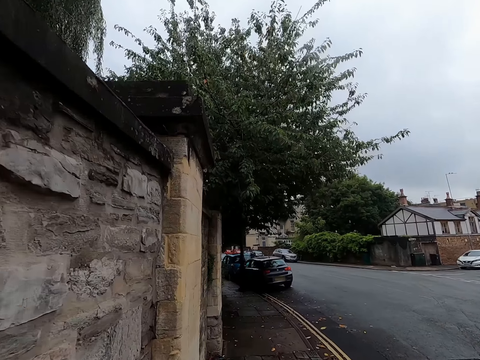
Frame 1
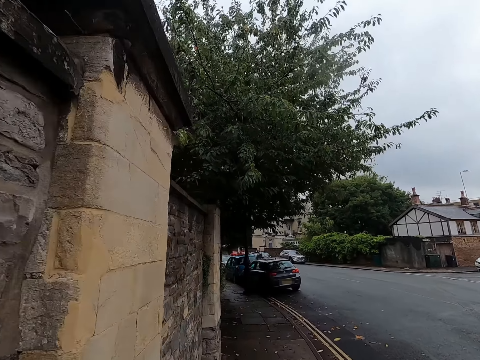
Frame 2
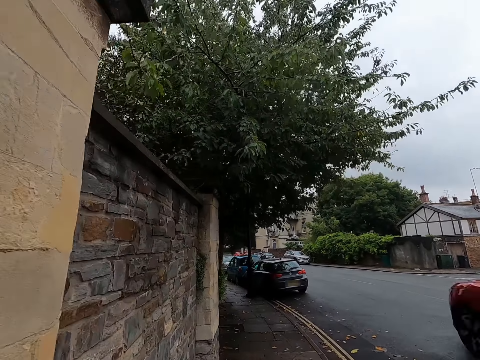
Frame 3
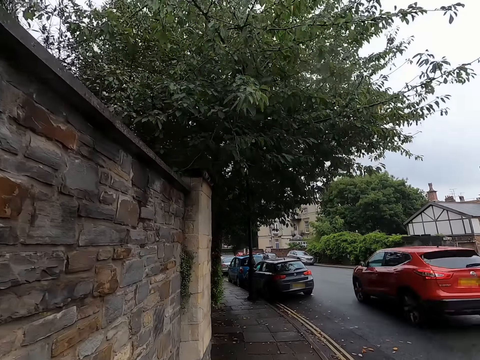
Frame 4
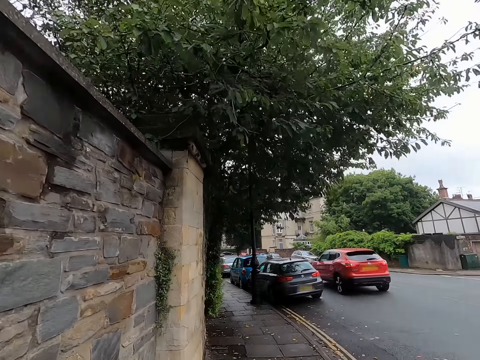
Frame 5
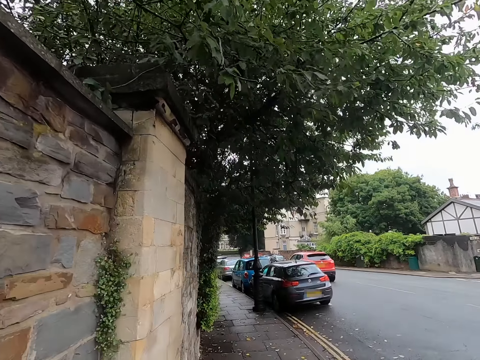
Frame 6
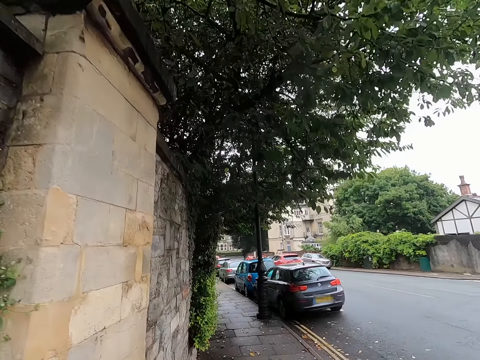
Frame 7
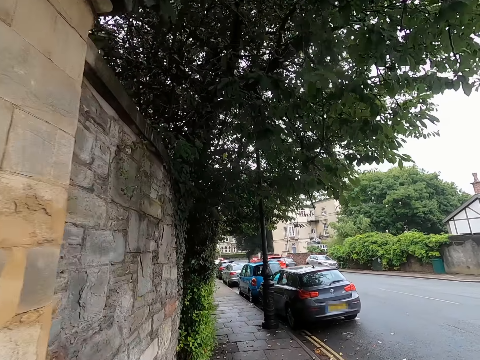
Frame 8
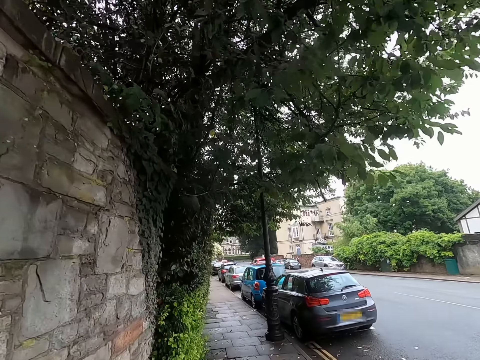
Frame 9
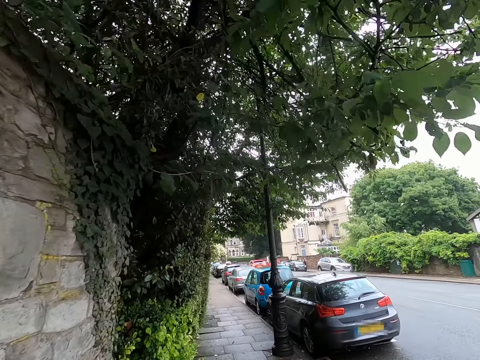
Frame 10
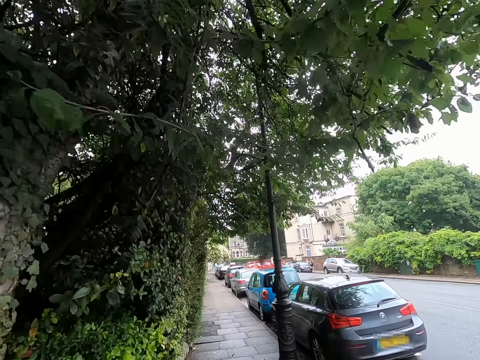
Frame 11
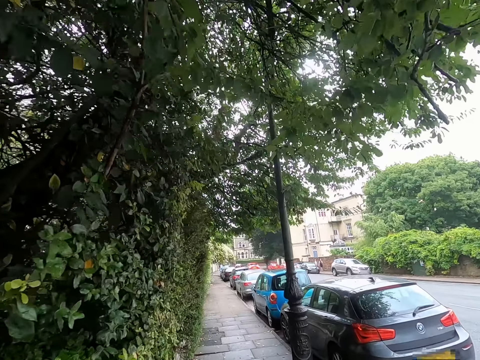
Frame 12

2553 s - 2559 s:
A car drives past the camera wearer.

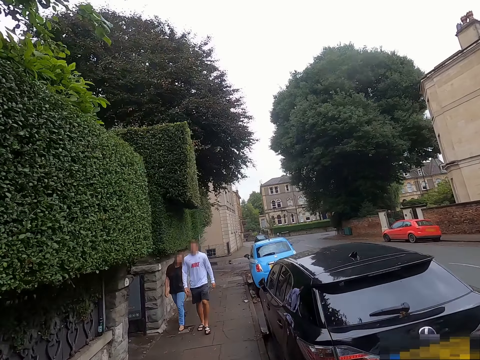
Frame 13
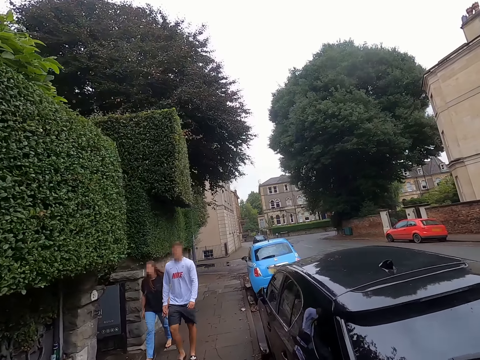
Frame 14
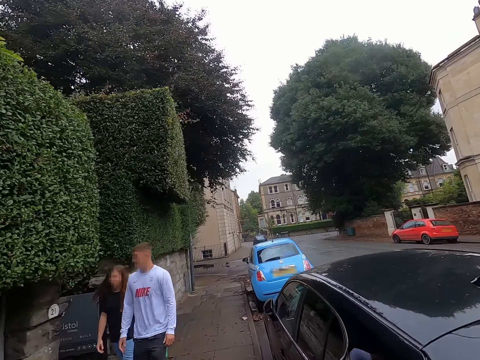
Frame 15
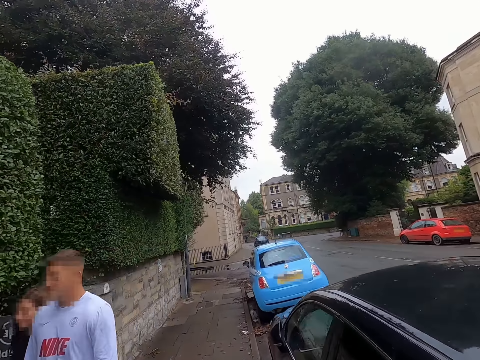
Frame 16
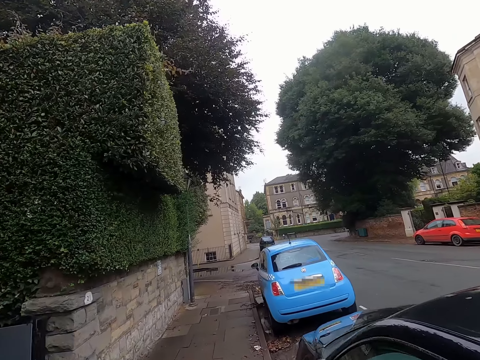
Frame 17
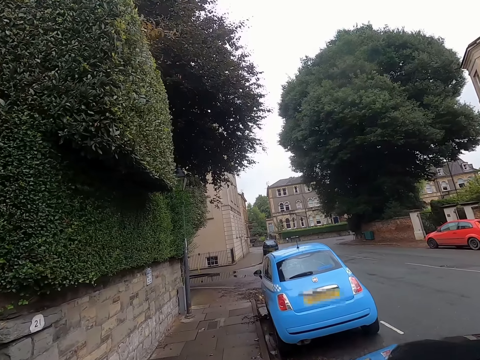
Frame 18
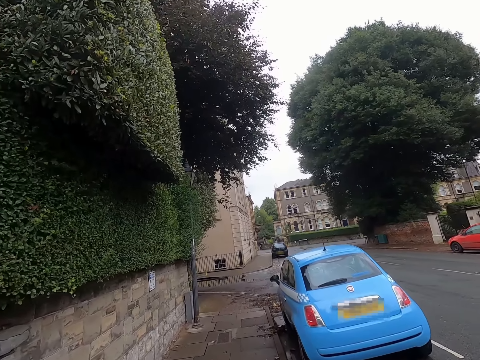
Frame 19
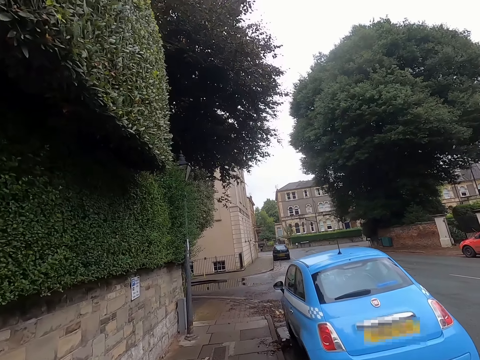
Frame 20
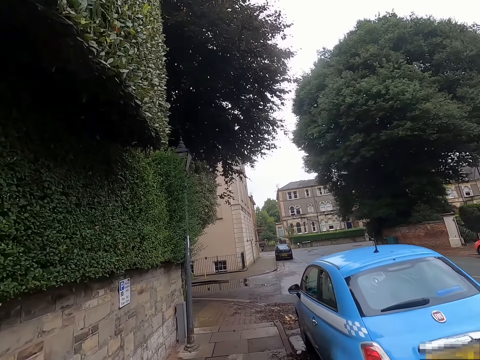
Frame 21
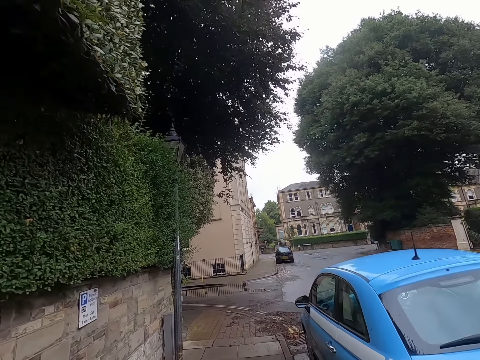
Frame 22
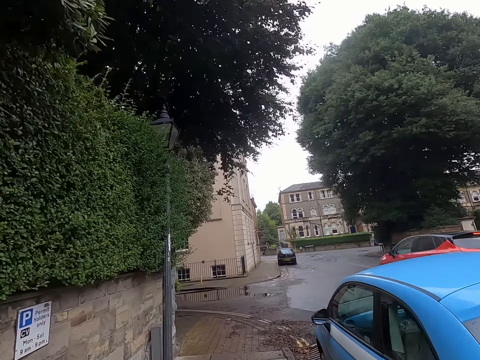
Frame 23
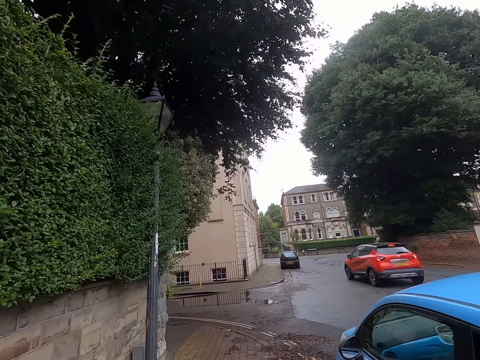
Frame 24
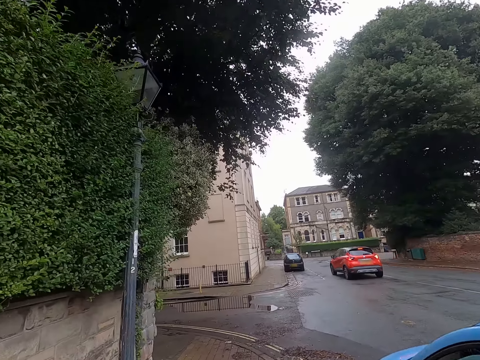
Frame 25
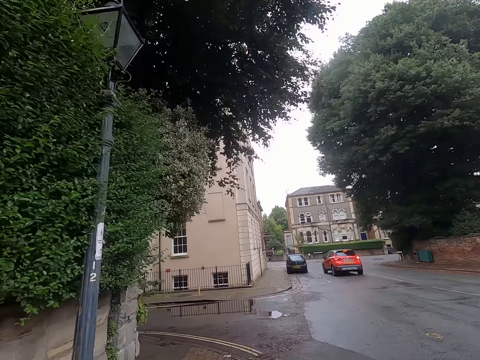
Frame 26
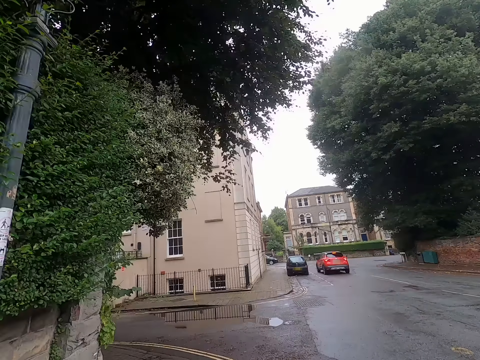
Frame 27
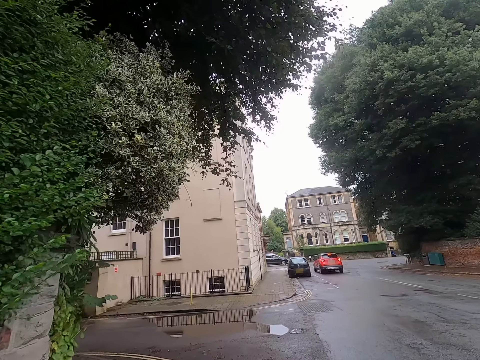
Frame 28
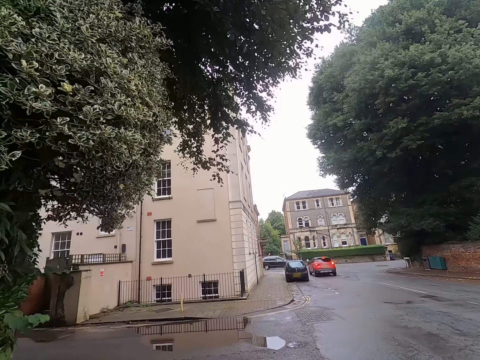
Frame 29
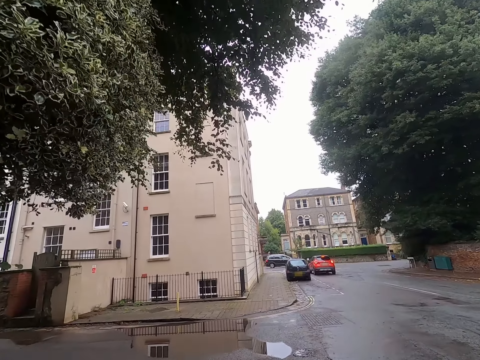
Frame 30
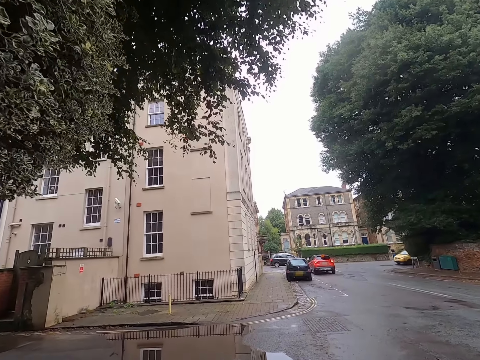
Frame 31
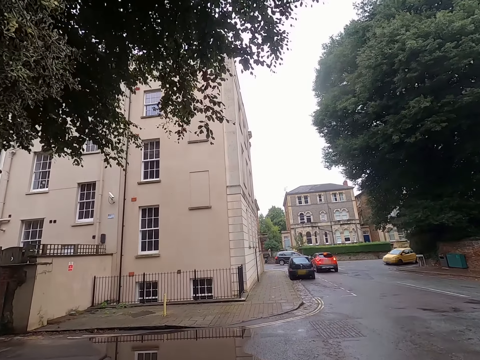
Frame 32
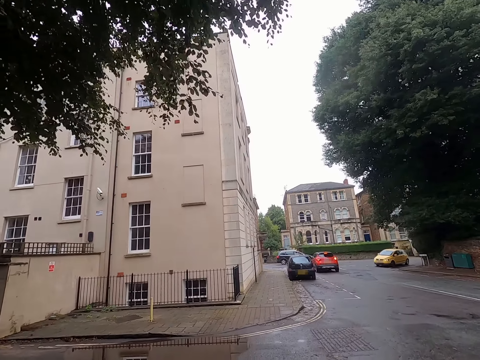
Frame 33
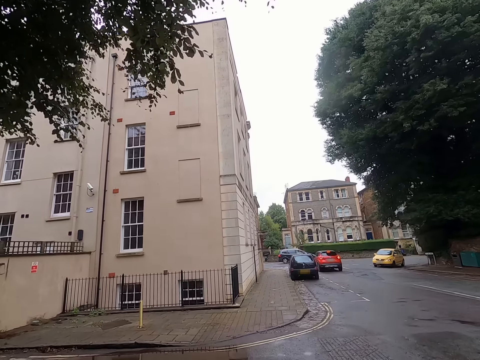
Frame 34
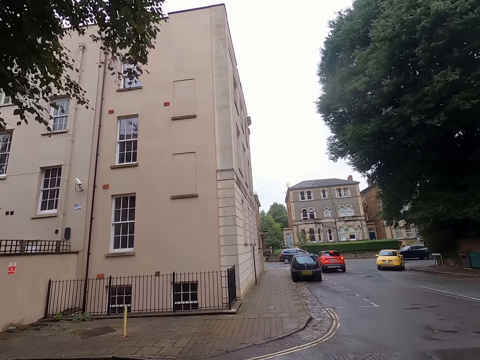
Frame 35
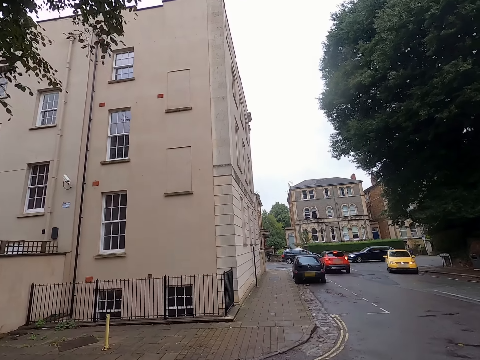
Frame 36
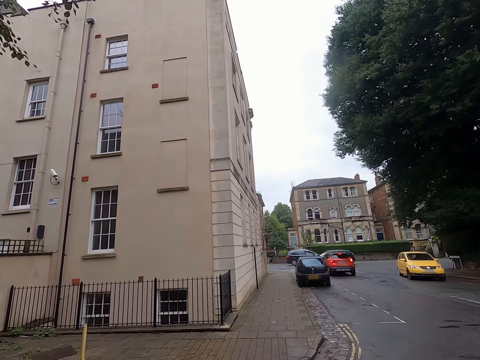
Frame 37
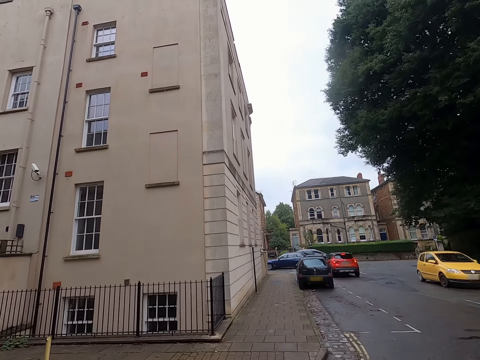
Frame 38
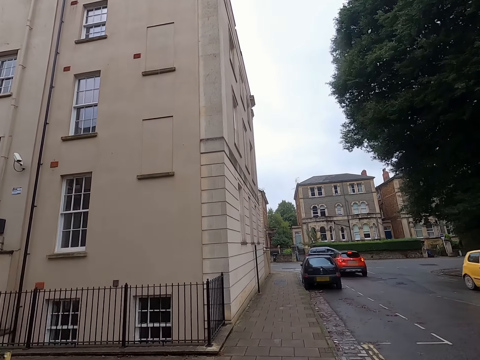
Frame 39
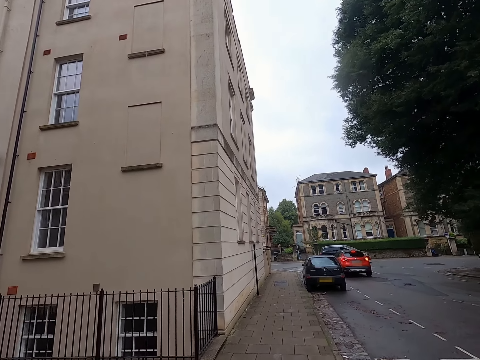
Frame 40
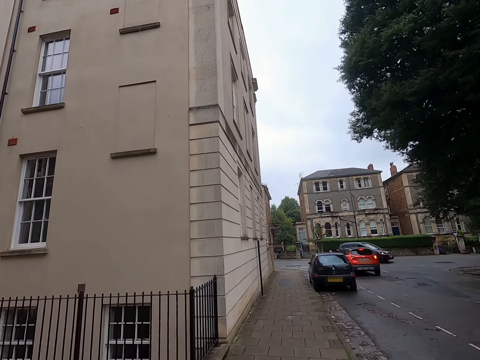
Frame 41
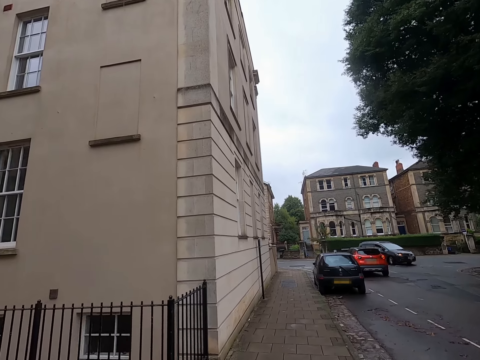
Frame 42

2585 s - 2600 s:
The camera wearer walks past a man and another man. A car drives past them. The camera wearer crosses a road. Another car drives past them.

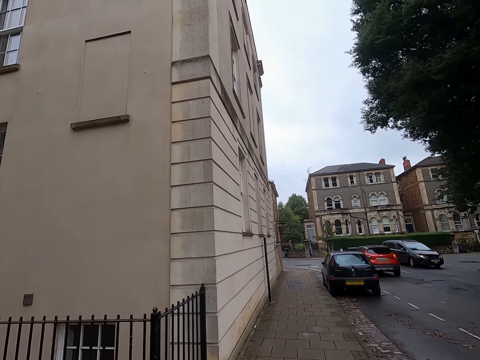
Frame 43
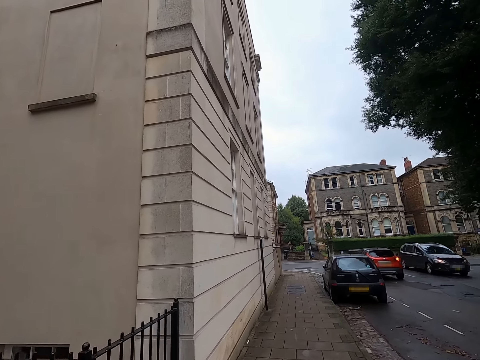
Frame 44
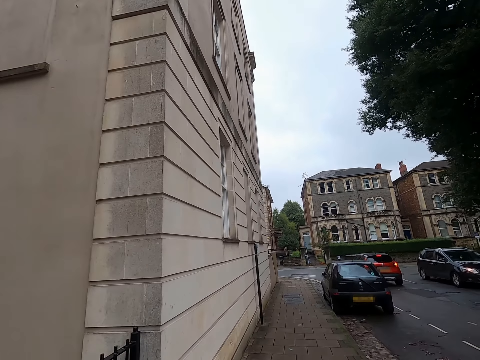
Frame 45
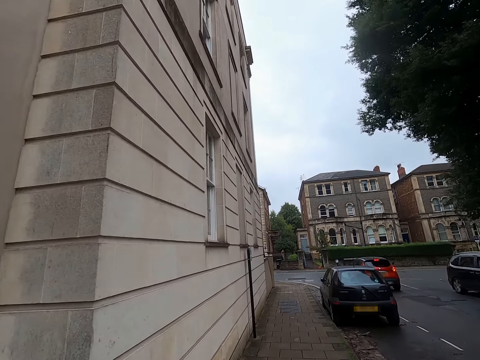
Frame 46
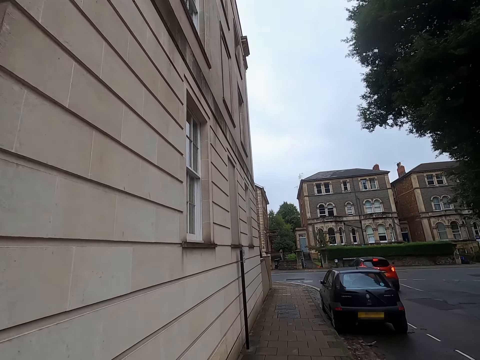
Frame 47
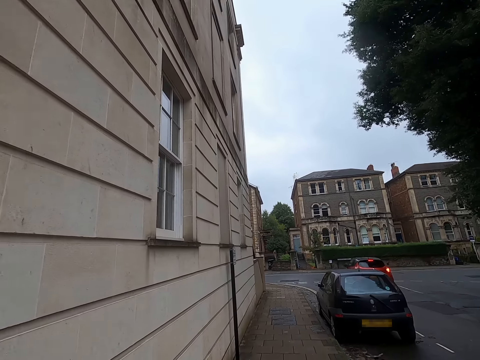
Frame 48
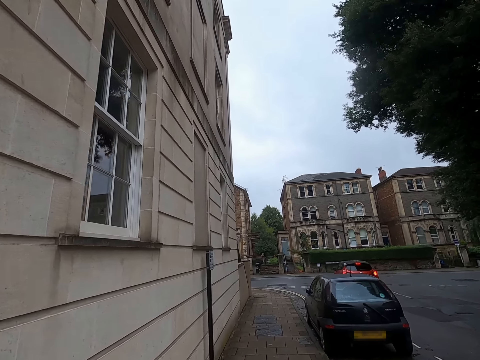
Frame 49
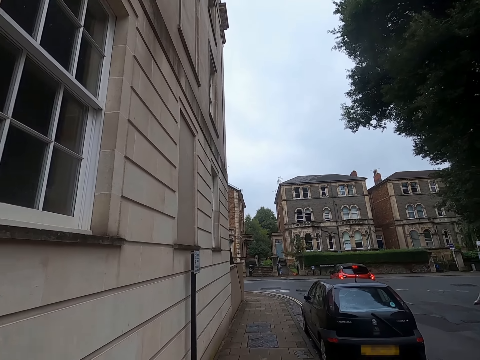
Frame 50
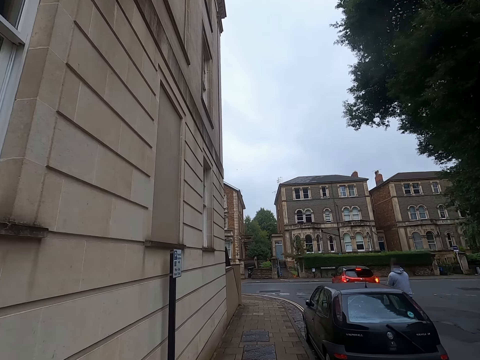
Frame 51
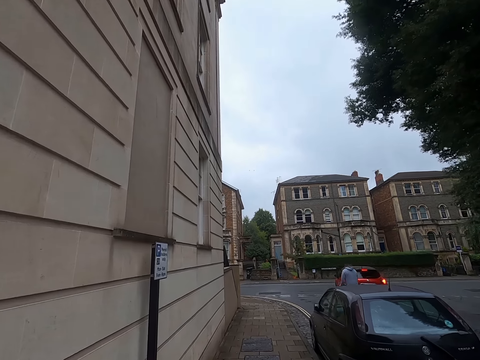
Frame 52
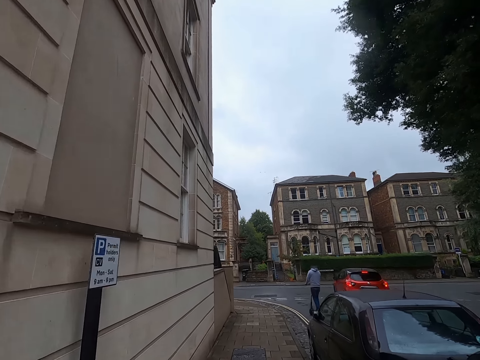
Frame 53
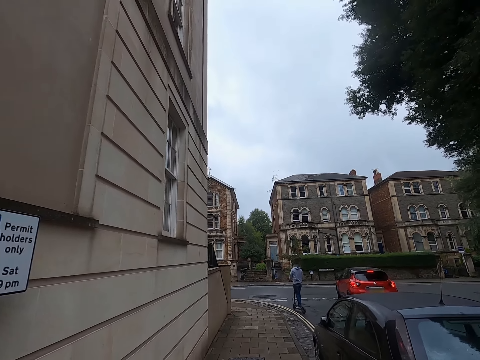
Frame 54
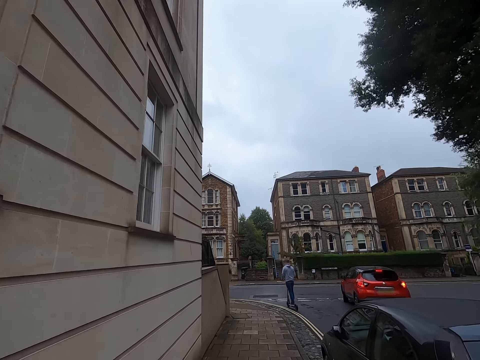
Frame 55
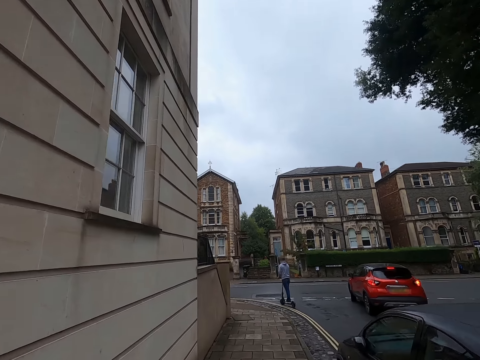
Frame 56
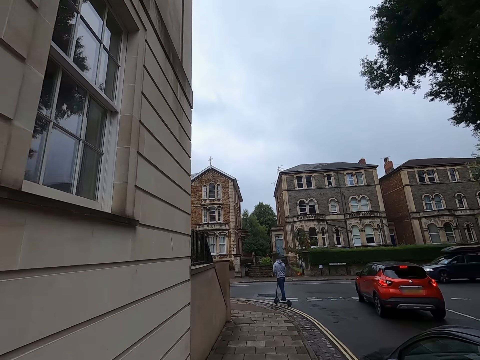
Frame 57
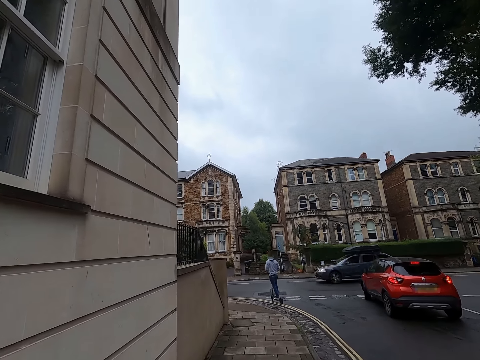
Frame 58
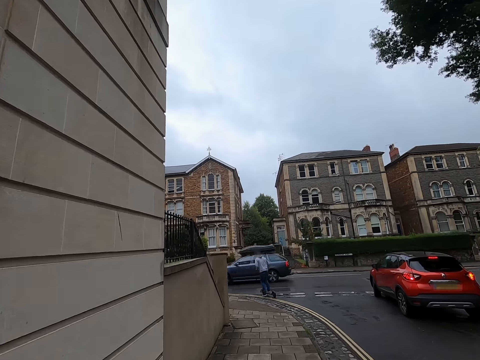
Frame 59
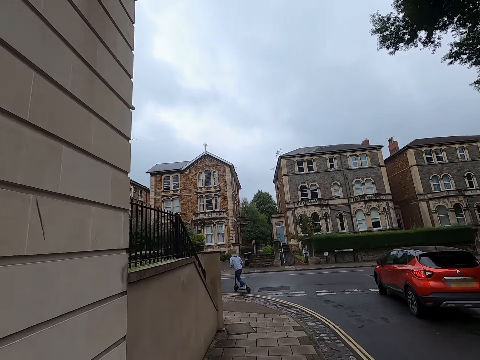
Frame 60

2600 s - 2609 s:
A car drives past the camera wearer. A man rides a scooter past them.
